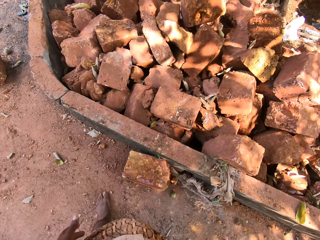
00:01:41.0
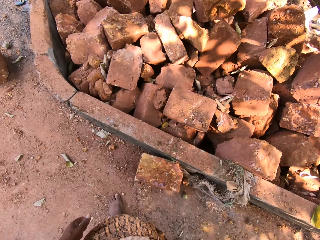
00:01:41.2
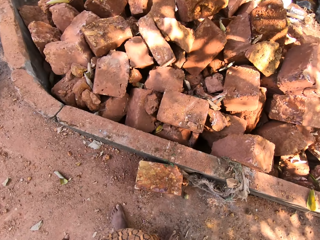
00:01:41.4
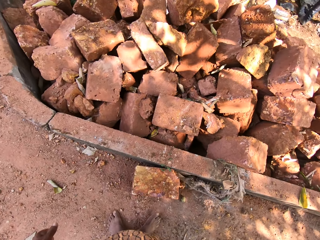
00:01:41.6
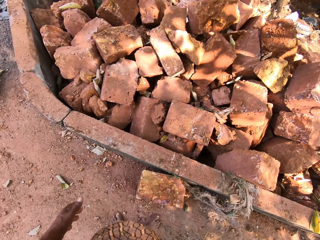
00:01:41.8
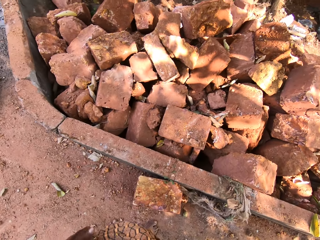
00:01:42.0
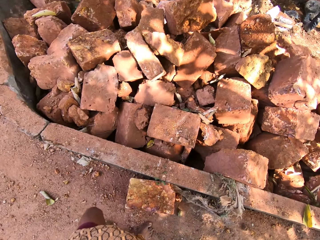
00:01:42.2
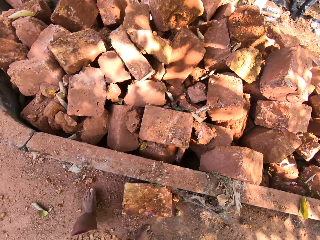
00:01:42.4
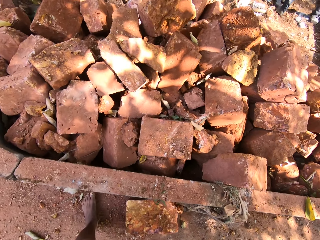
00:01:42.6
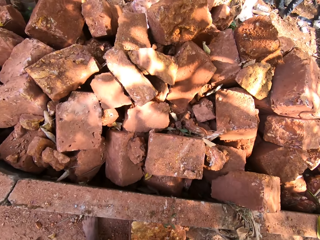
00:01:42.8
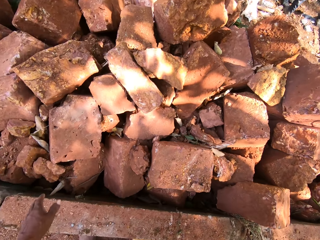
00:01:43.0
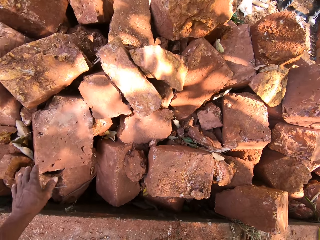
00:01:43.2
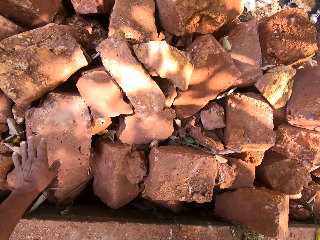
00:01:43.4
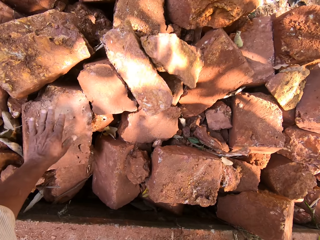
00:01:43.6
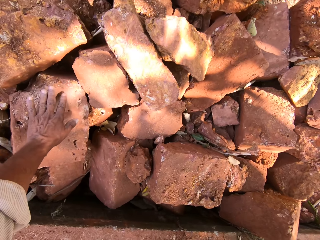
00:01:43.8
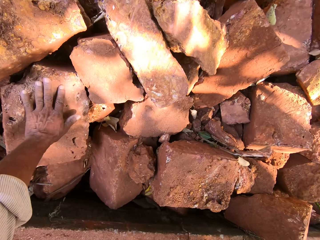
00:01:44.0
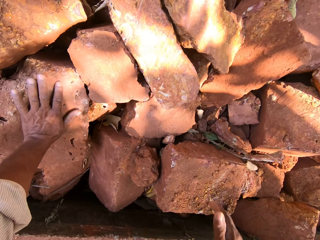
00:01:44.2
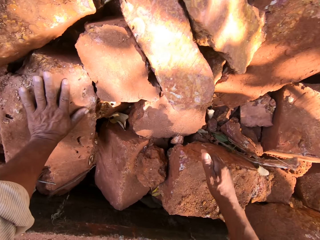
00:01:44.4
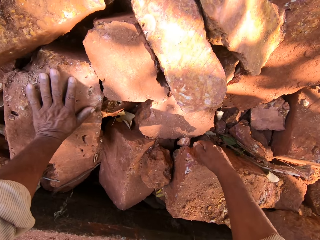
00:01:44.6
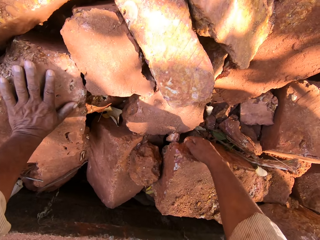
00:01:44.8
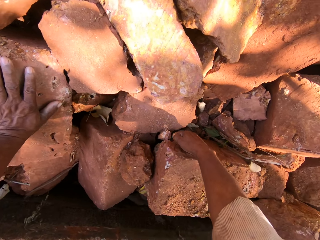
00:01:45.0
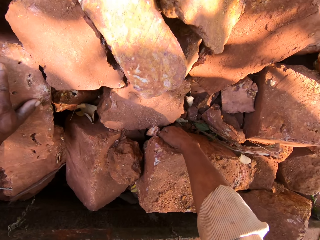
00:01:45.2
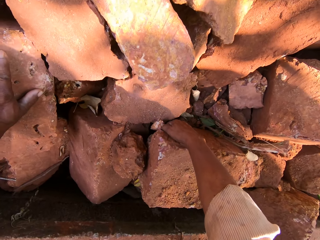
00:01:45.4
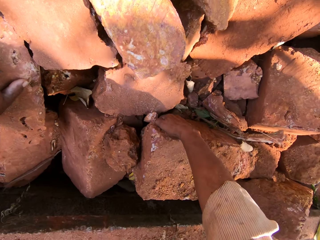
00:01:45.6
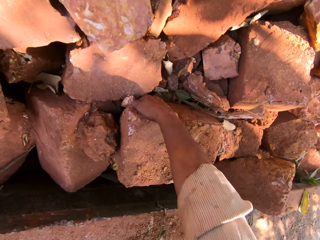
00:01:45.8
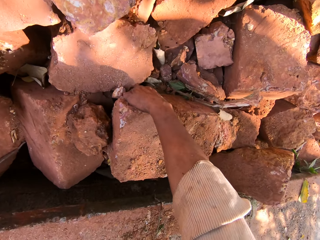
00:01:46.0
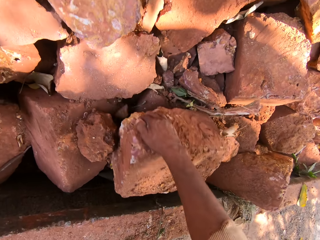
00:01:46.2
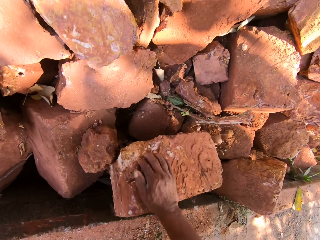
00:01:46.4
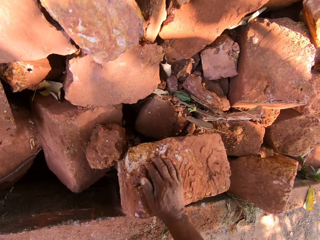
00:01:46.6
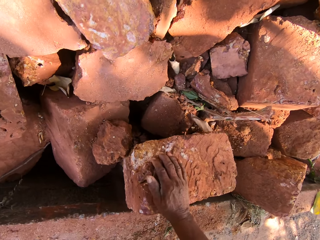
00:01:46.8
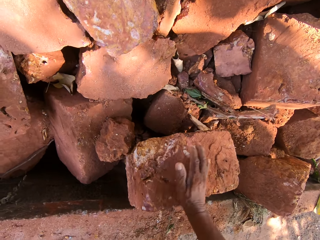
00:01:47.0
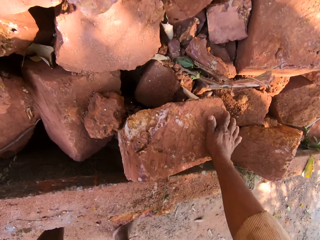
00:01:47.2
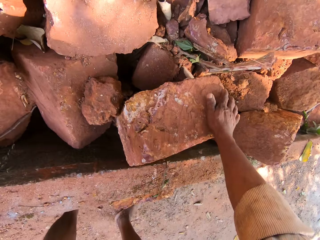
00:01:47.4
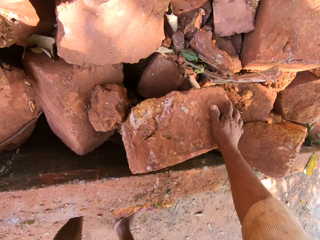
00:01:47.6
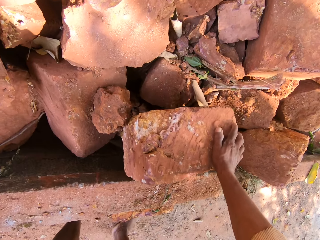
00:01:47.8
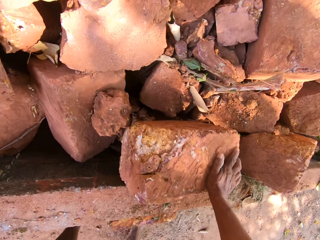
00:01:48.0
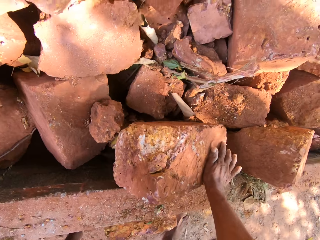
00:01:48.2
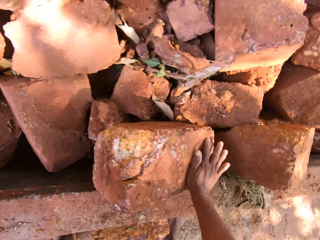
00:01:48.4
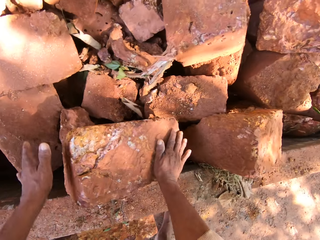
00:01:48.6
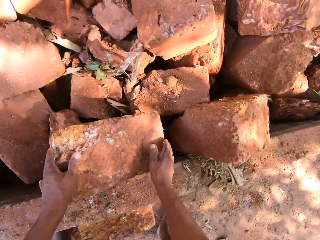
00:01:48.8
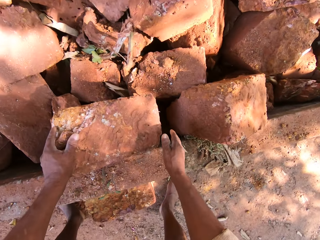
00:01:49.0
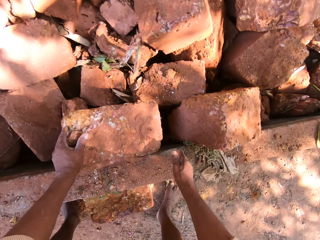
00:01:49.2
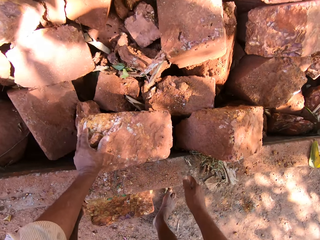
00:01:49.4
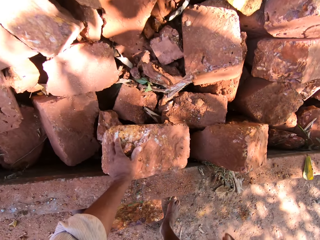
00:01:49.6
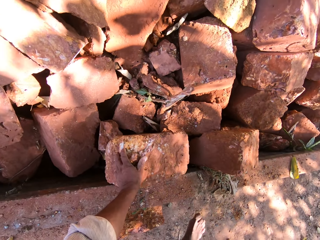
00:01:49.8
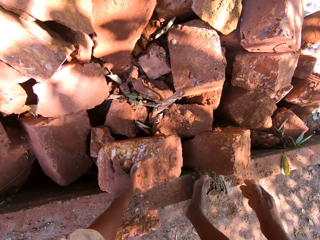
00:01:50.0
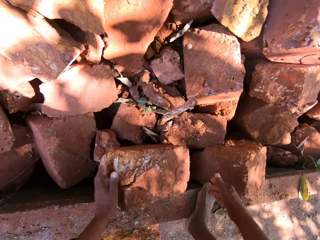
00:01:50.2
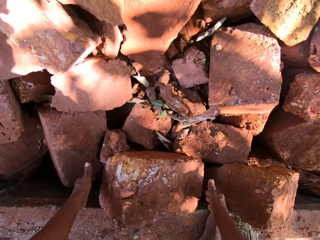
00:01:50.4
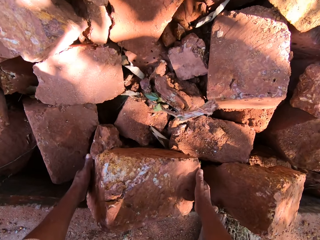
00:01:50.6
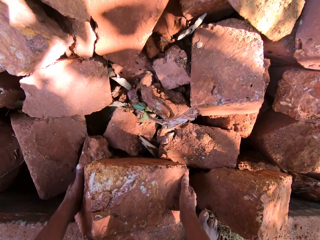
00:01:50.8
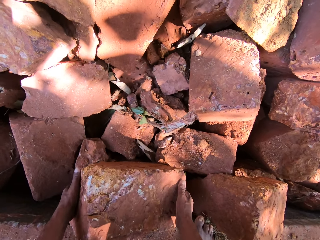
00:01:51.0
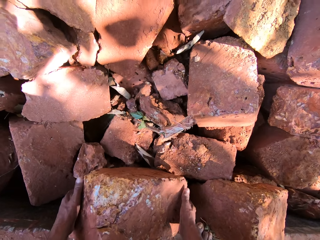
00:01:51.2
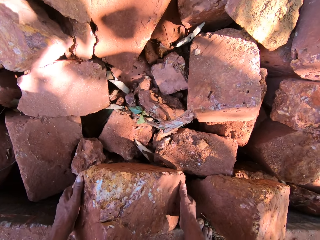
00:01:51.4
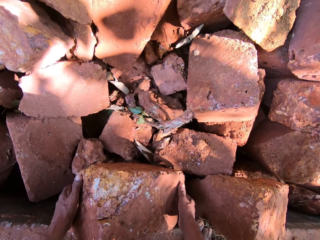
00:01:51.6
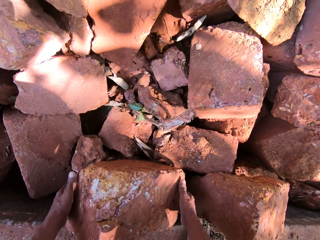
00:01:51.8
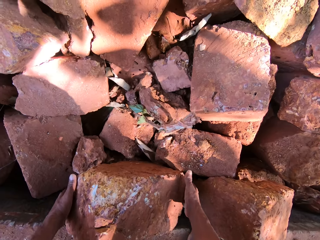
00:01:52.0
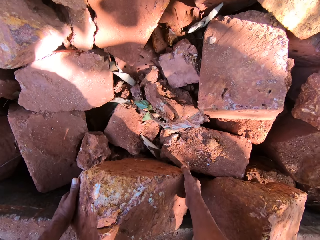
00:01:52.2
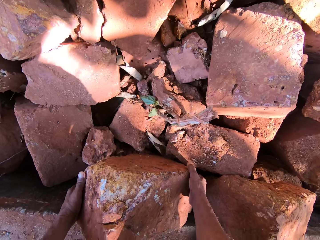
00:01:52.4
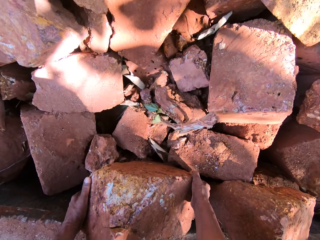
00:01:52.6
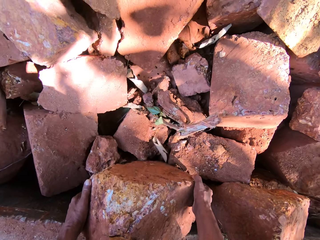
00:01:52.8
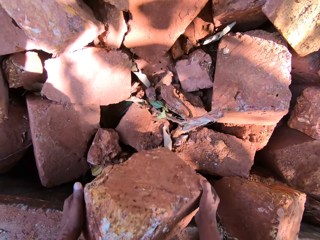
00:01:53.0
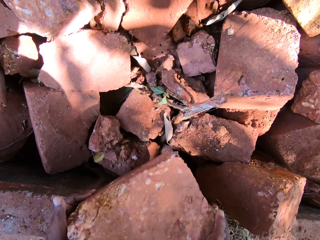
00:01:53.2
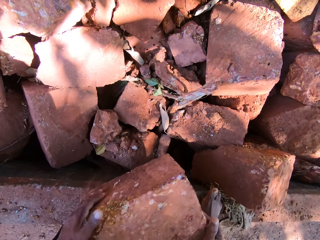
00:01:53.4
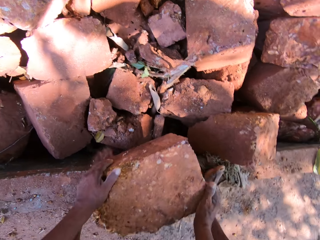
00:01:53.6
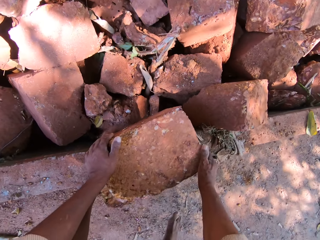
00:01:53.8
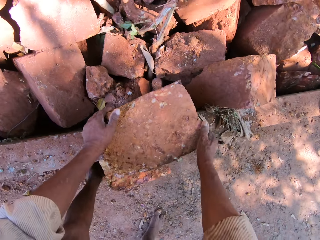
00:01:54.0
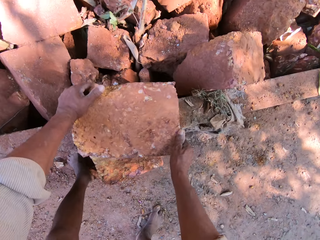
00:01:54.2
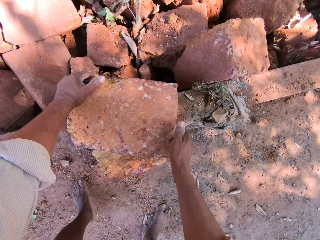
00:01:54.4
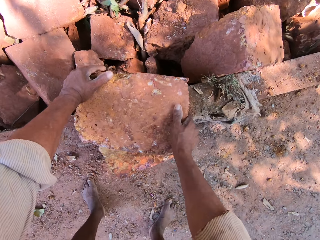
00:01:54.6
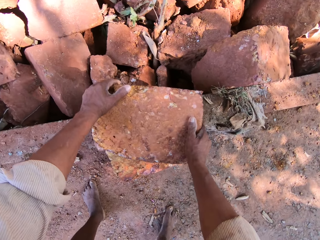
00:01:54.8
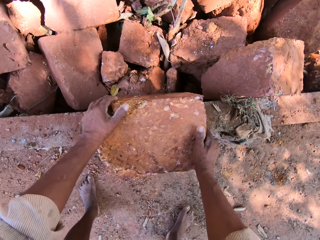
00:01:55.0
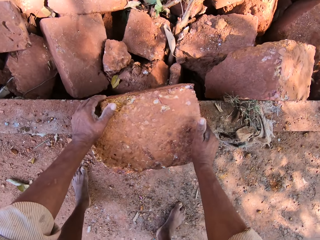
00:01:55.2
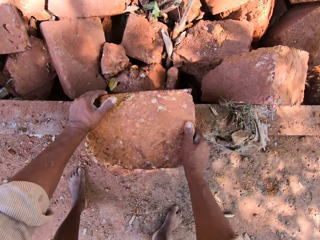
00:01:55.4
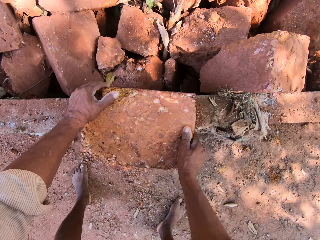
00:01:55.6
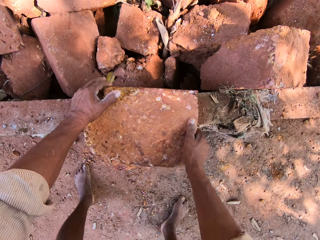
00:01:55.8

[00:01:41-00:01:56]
The camera wearer moves closer to the pile of bricks or stones. He places his left hand on a stone on the pile of stones on the ground. He moves a stone on the pile of stones on the ground with his right hand. He holds the brick with both hands. He touches the stone on the pile of stones with both hands. He touches the stone on the pile of stones with his left hand. He holds the brick with his left hand. He puts his right leg on the small wall. He moves the brick with both hands. He lifts the stone from the pile of stones on the ground with both hands.

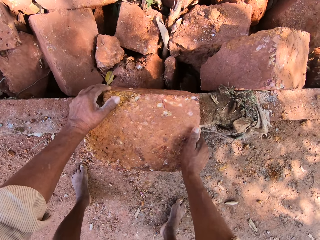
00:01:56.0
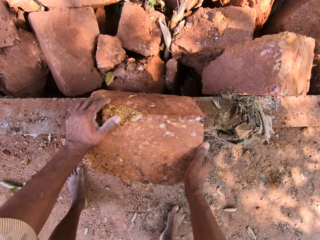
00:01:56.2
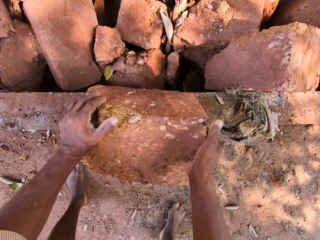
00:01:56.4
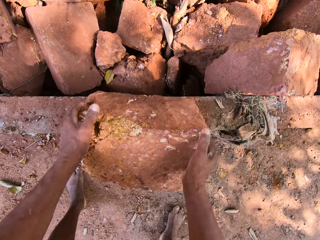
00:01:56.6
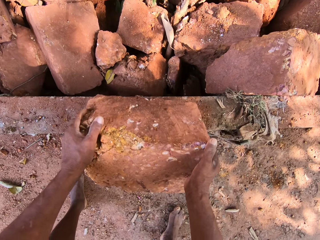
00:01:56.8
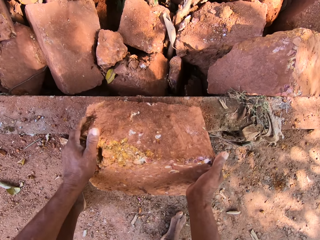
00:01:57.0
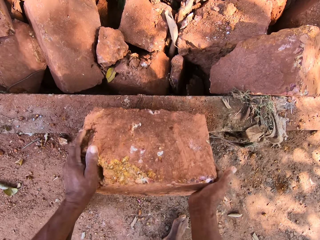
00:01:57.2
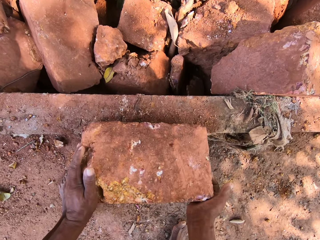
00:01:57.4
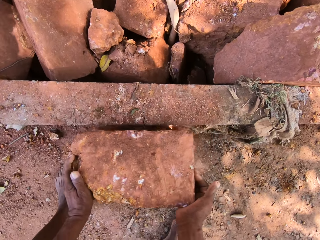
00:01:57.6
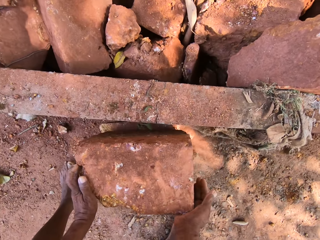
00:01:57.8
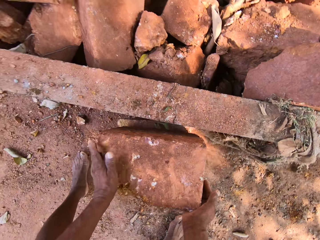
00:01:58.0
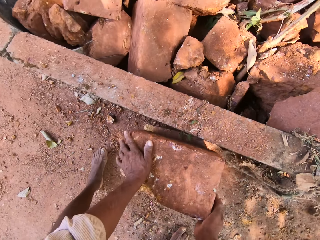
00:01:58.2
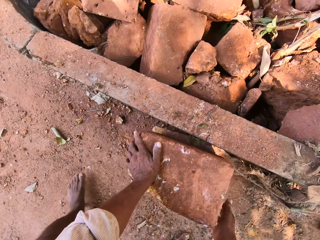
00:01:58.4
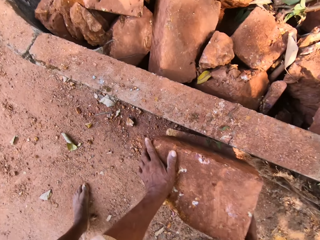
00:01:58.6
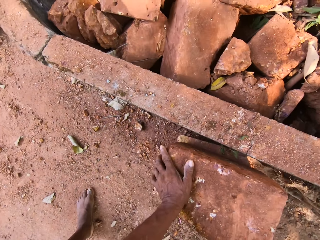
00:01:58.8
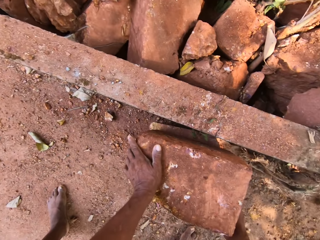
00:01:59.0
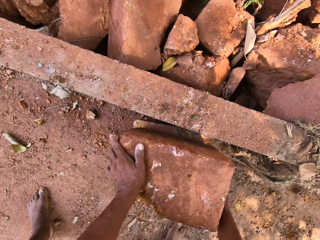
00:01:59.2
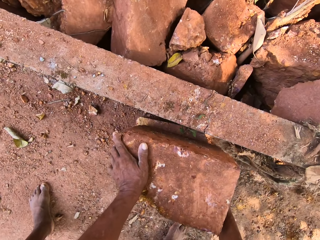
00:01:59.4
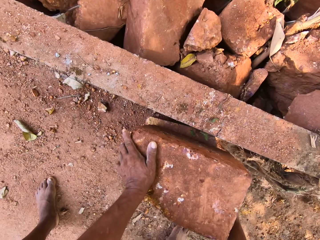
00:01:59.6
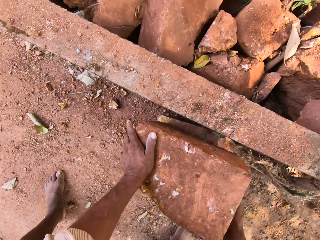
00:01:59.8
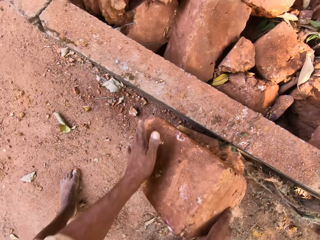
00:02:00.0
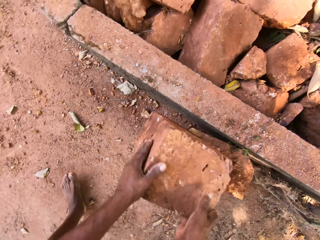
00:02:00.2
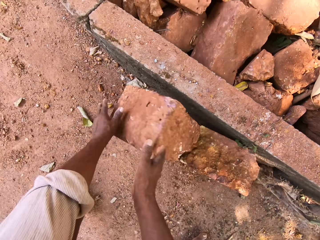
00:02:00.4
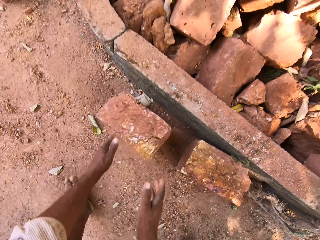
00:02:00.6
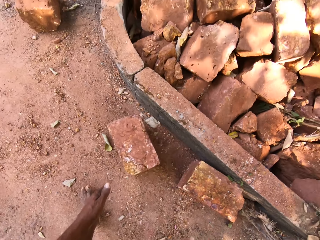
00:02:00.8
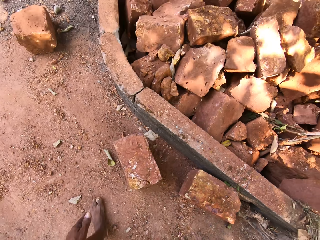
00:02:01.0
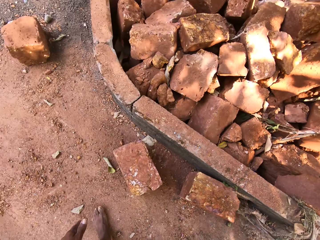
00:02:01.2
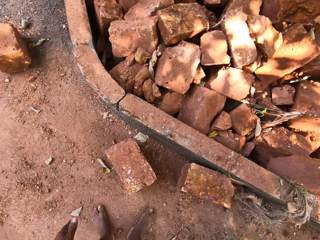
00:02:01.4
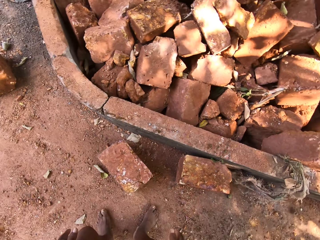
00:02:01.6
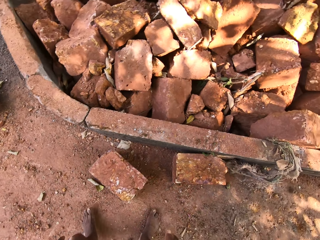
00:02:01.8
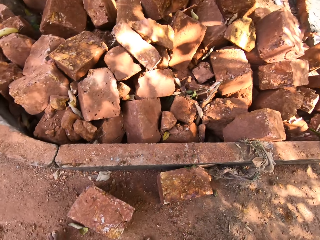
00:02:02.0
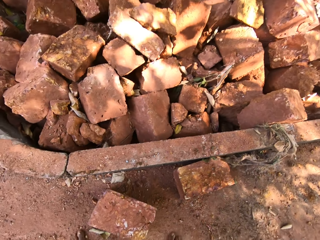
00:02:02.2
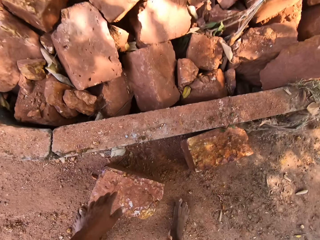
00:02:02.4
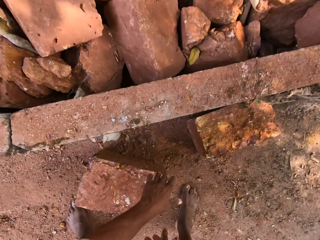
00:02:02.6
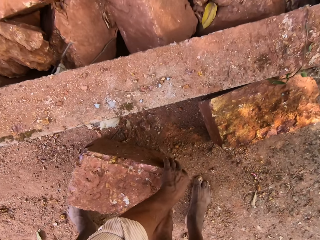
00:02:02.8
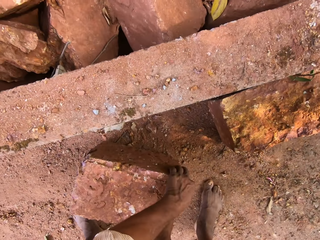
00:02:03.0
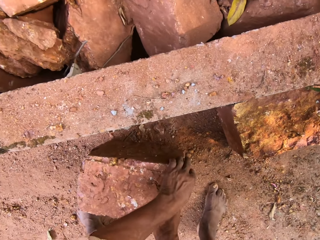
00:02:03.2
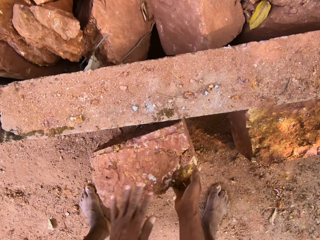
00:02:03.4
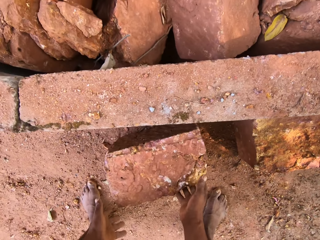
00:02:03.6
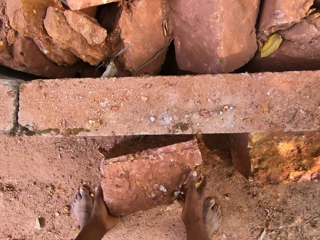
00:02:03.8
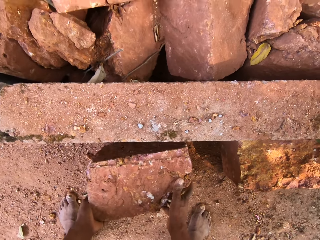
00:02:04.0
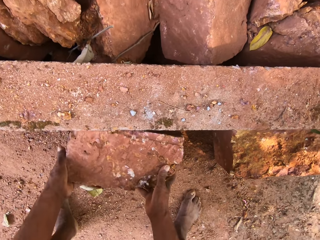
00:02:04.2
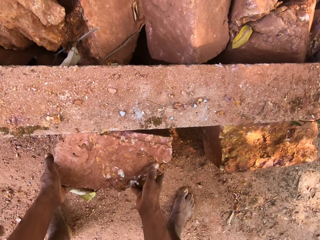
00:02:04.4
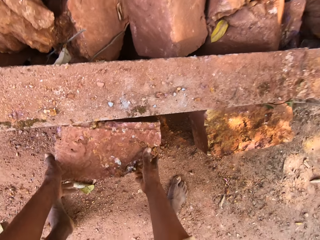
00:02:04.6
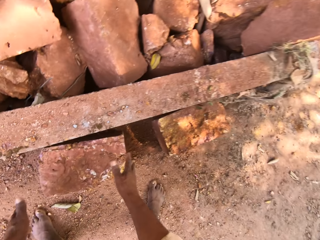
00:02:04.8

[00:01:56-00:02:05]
The camera wearer drops the brick or stone on top of another brick with both hands. They drop the brick on the ground with both hands. They move the brick closer to the small wall with both hands. They adjust the stone on the ground with both hands.
